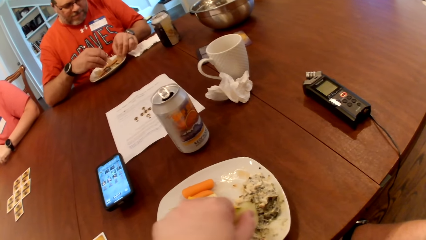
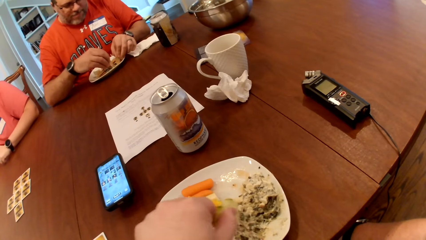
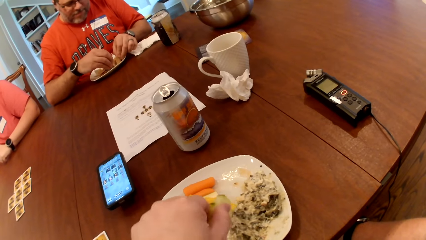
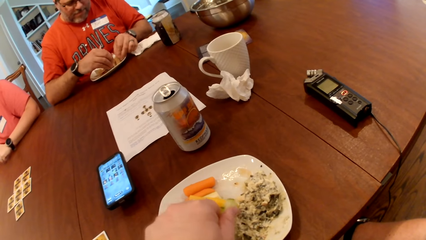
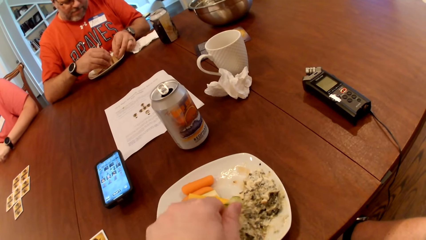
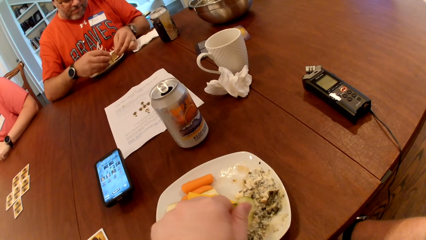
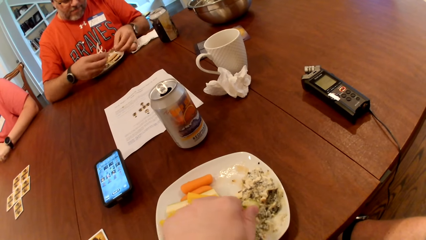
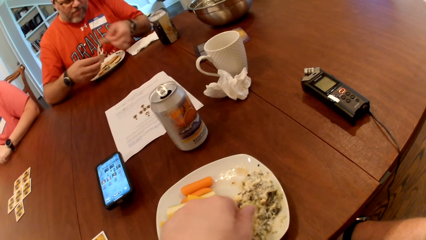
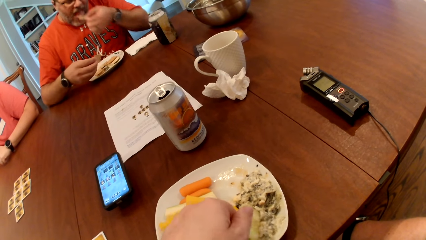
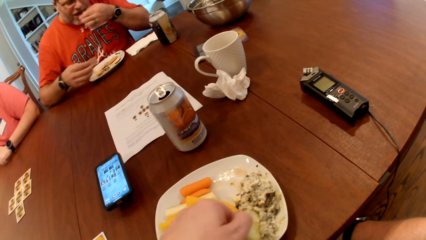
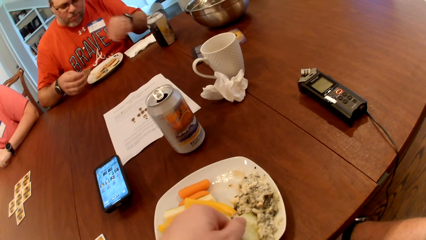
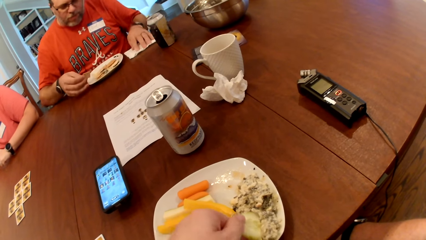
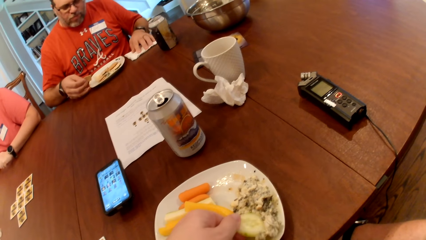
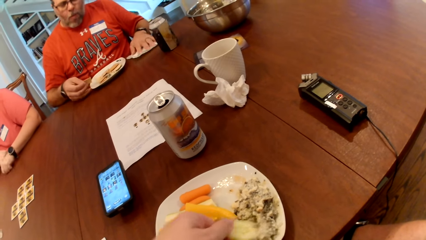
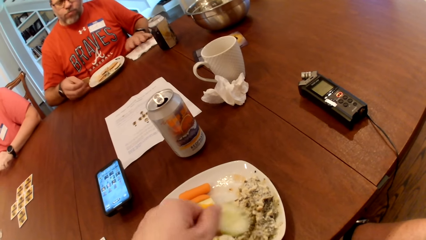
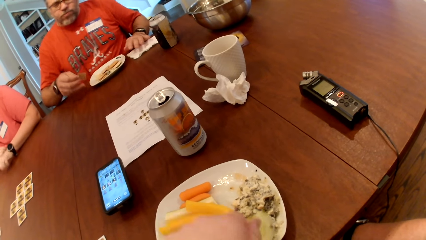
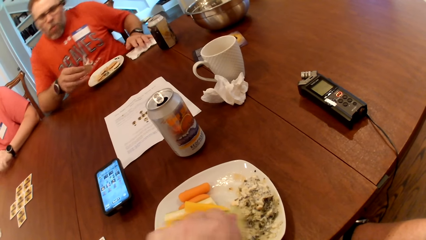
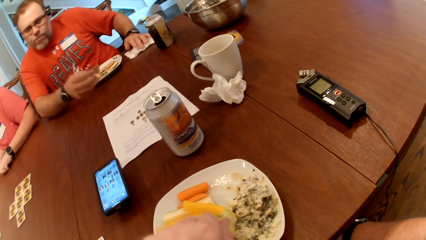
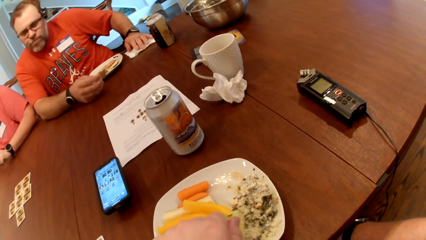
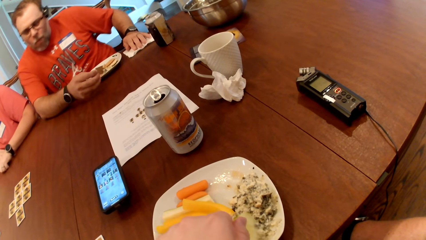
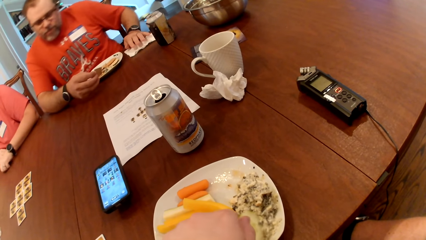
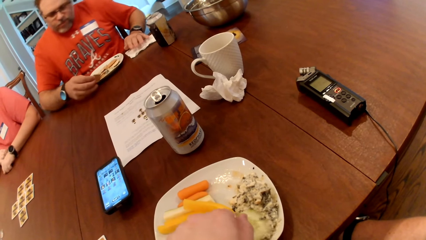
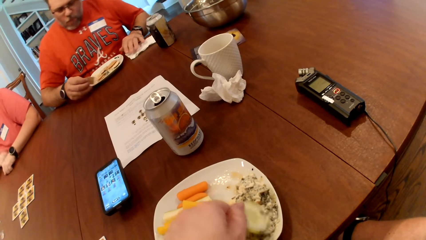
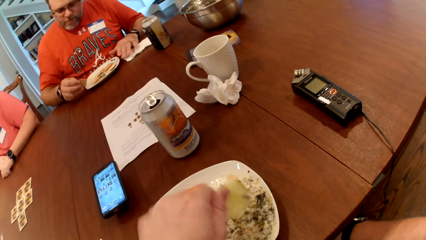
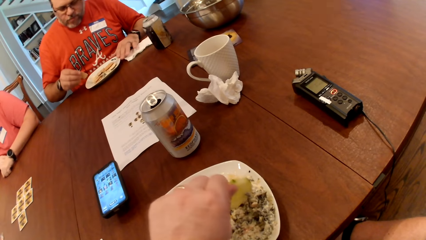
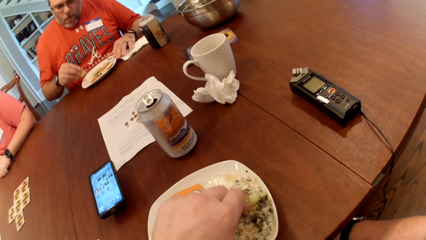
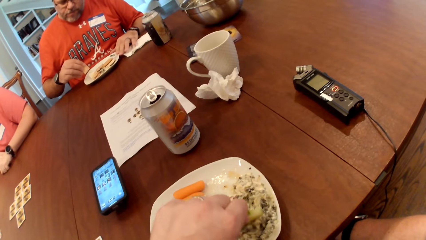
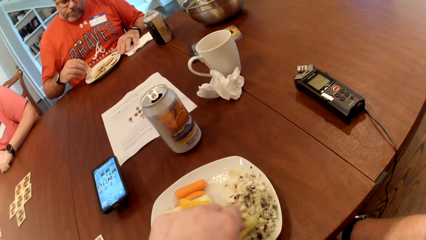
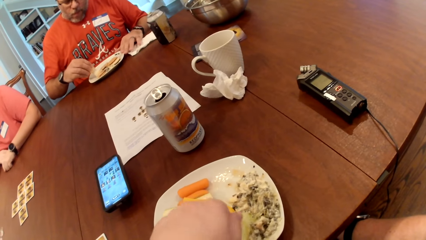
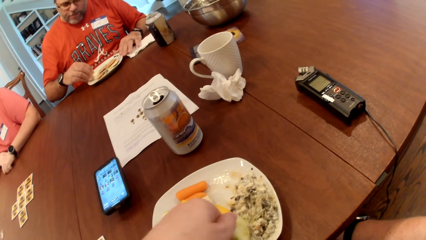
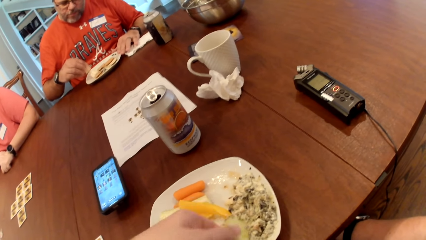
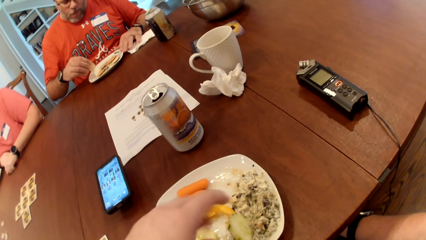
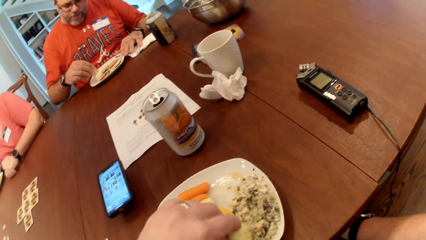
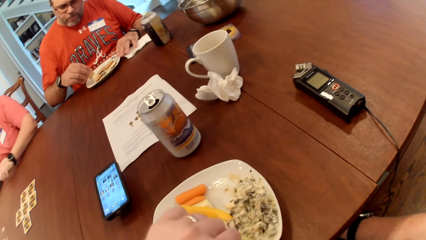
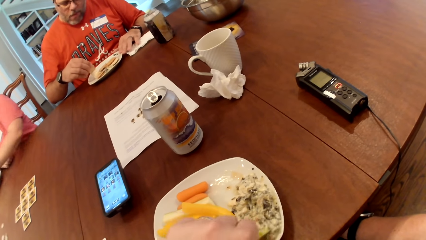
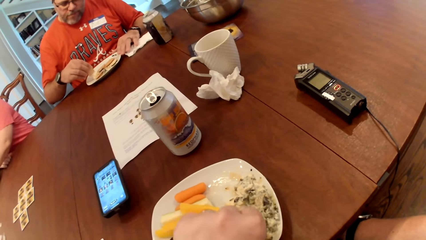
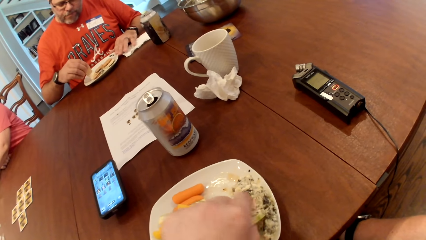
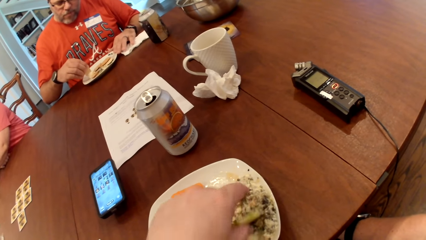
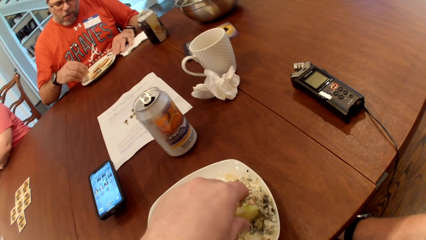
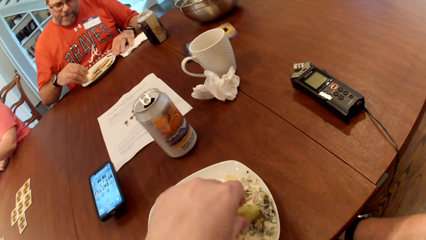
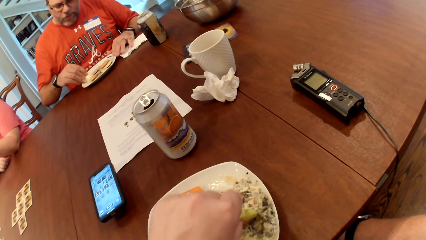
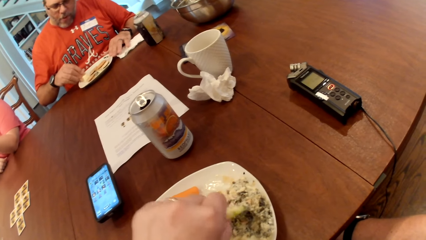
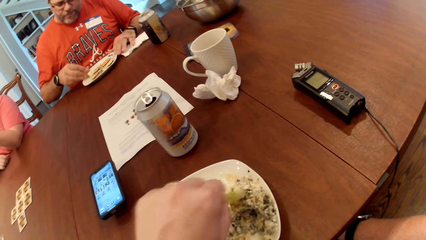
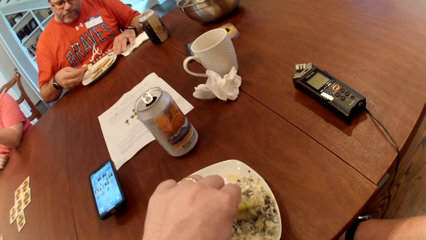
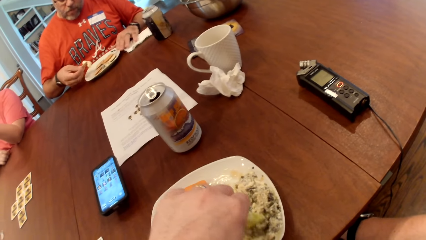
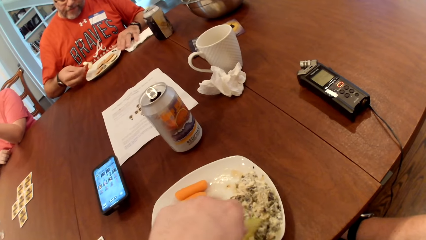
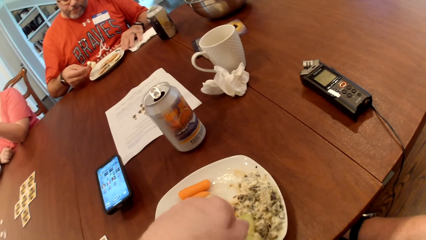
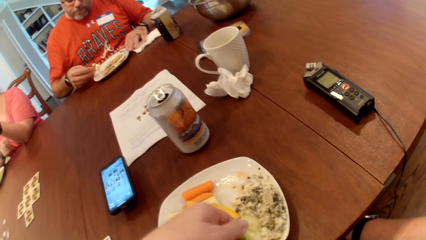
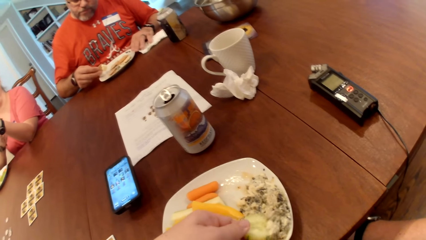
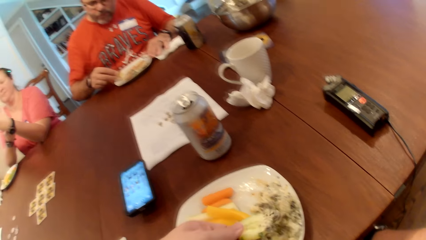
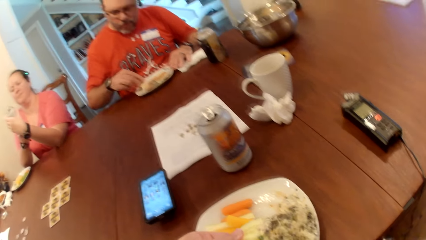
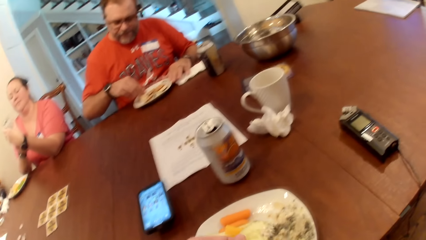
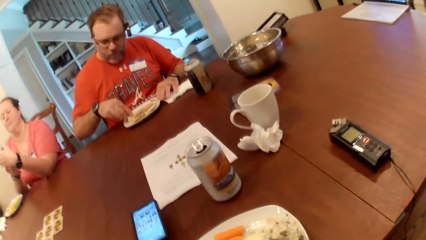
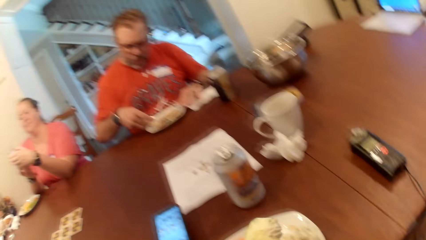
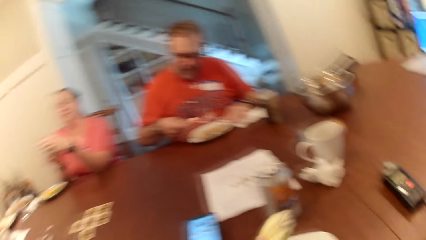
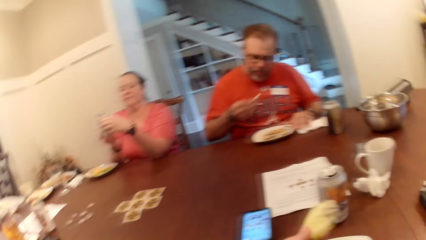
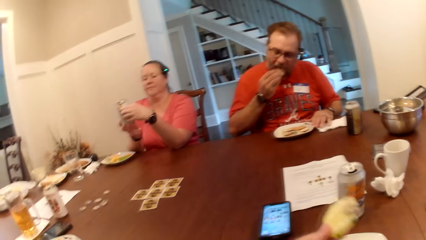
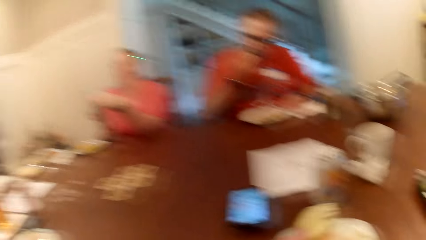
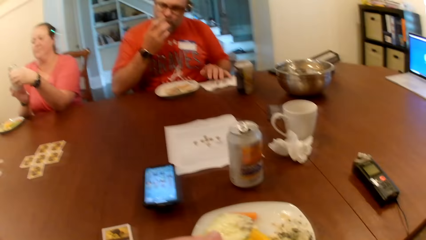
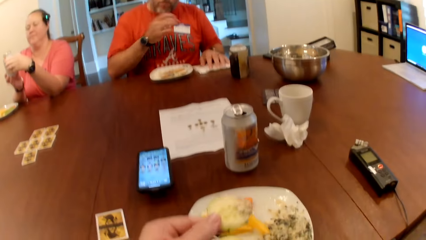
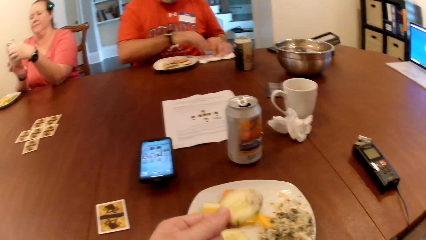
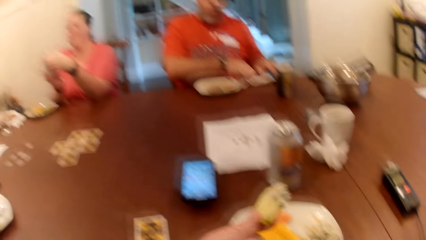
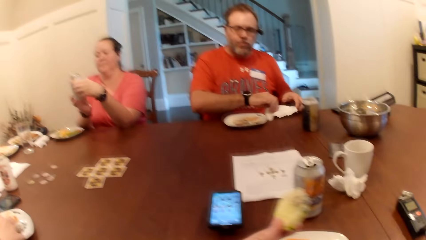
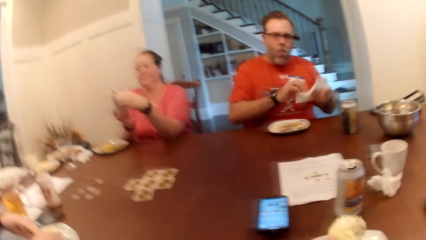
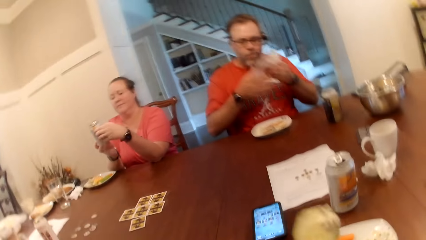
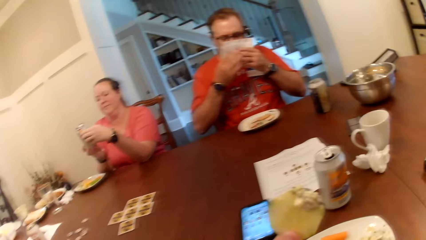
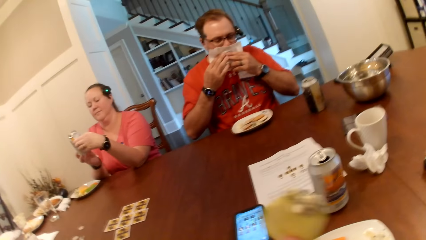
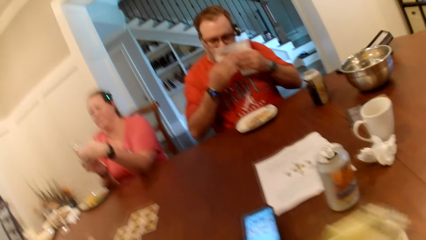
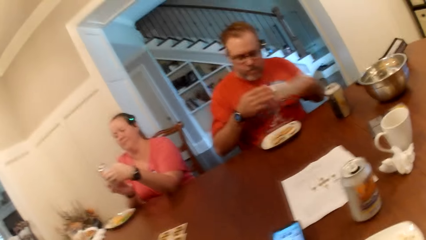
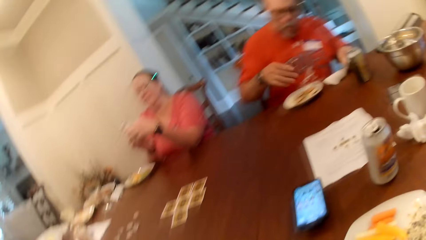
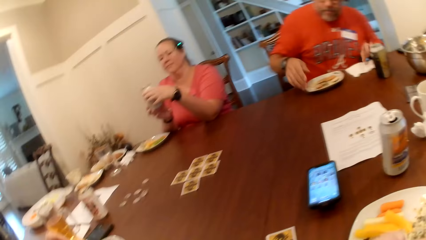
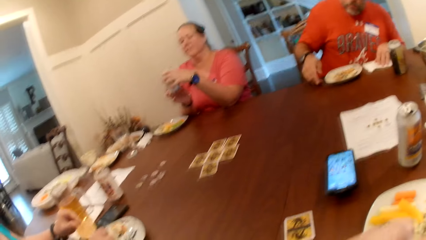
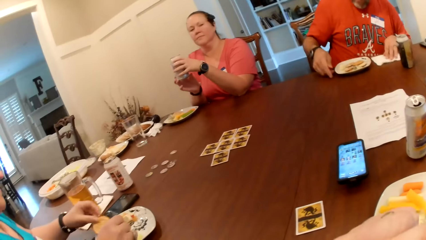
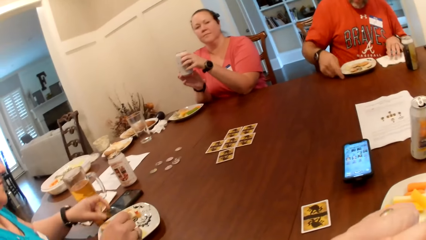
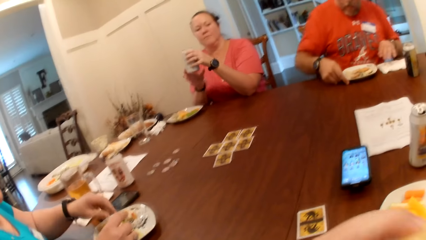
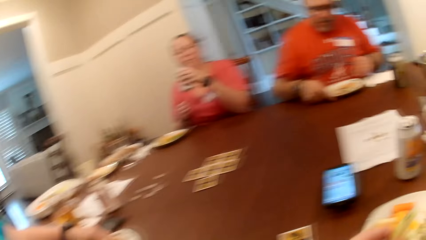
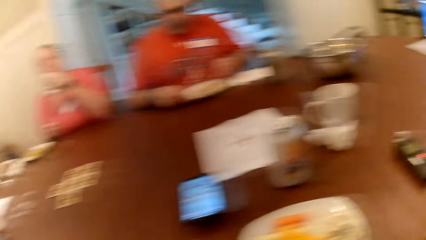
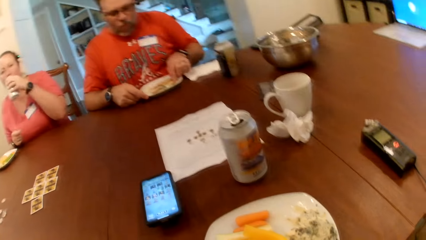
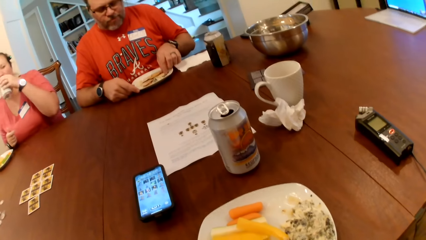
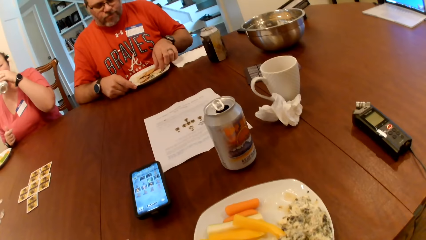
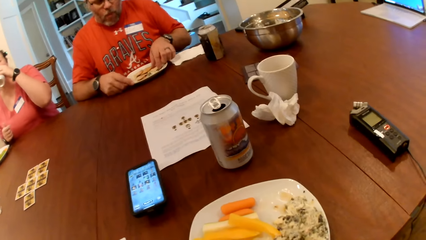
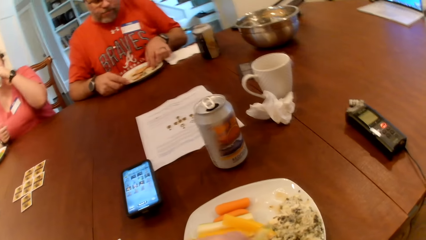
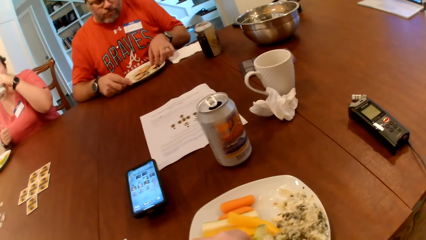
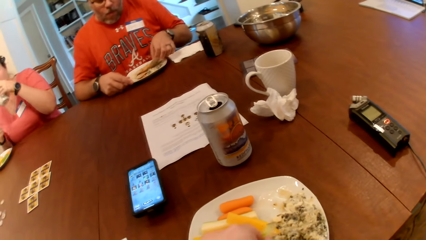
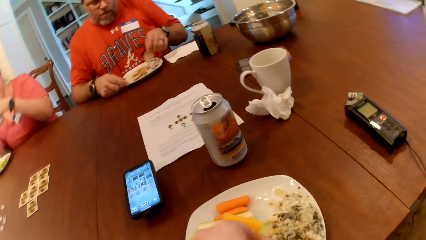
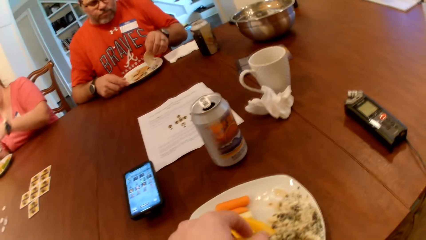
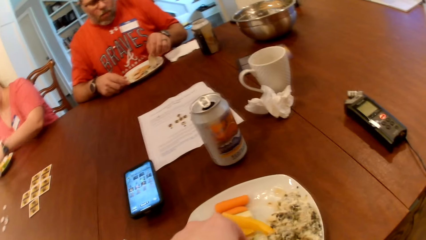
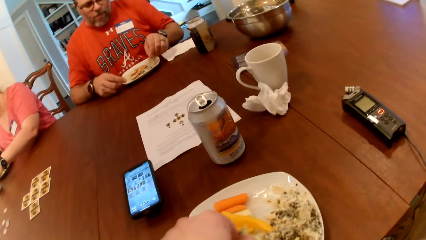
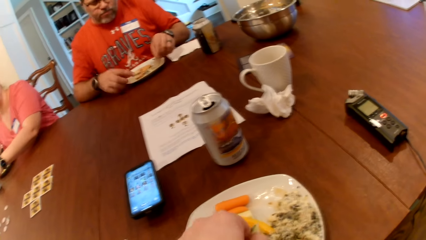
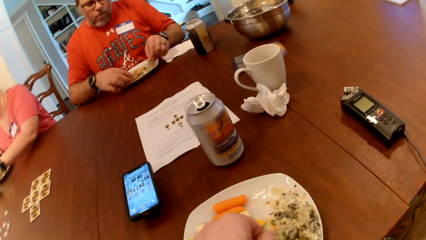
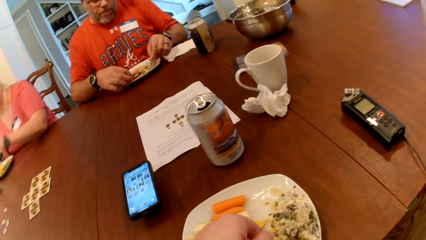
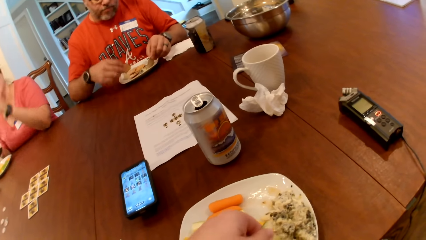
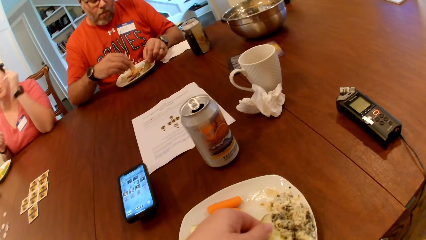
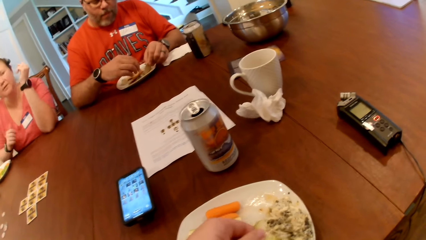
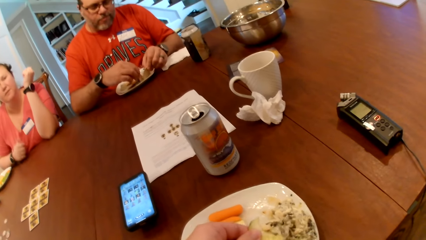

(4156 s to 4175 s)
The man eats the biscuit with his left hand. He eats the biscuit with his right hand, picks a tissue from the table with his right hand, and cleans his mouth with the tissue on both hands. The camera wearer eats the cucumber with his left hand. The man drops the tissue on the table with his left hand. Another woman drinks from a beer can with her left hand. The man picks biscuits from the plate with both hands. The camera wearer dips the cucumber into the dipping sauce with his left hand.
